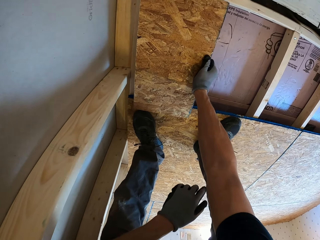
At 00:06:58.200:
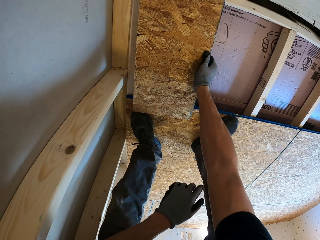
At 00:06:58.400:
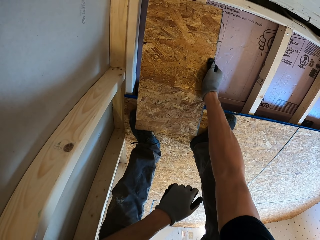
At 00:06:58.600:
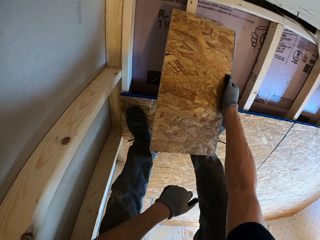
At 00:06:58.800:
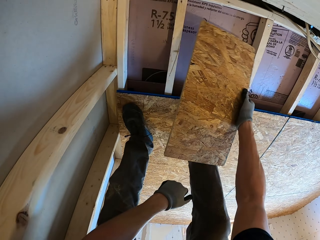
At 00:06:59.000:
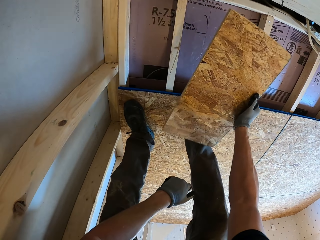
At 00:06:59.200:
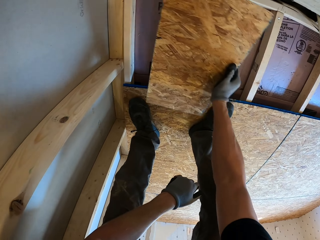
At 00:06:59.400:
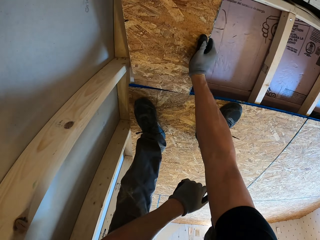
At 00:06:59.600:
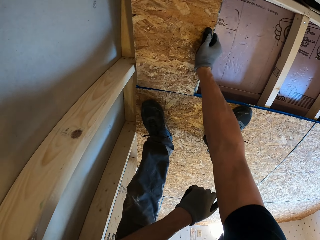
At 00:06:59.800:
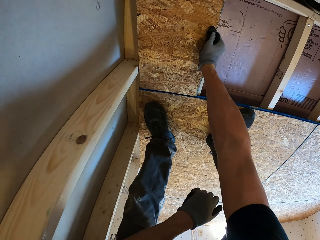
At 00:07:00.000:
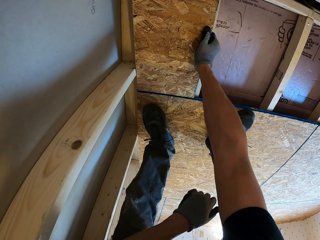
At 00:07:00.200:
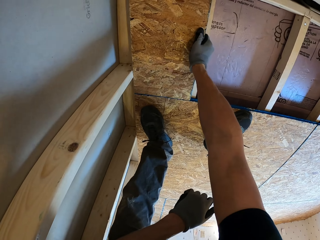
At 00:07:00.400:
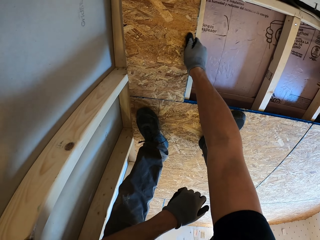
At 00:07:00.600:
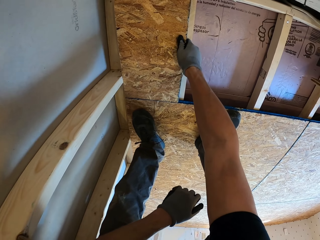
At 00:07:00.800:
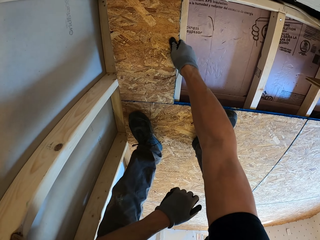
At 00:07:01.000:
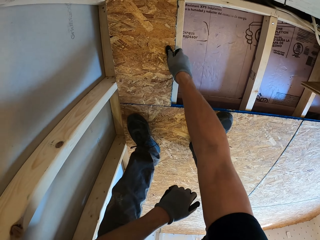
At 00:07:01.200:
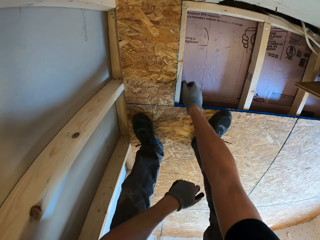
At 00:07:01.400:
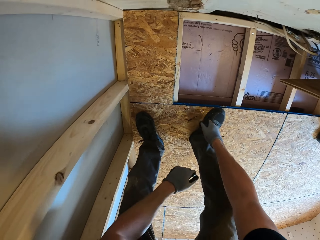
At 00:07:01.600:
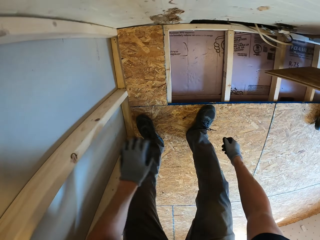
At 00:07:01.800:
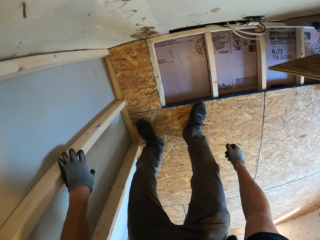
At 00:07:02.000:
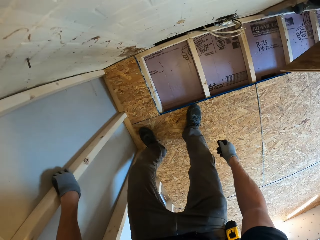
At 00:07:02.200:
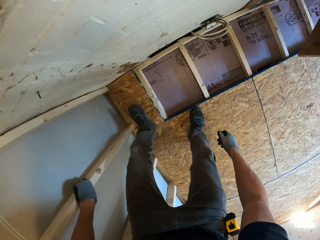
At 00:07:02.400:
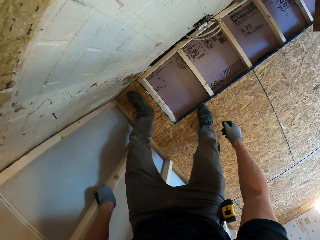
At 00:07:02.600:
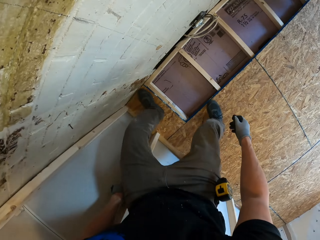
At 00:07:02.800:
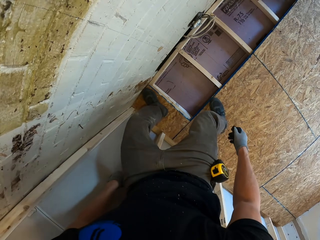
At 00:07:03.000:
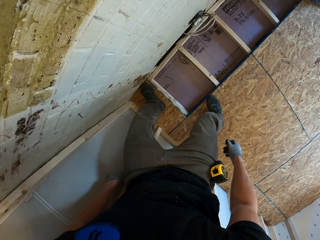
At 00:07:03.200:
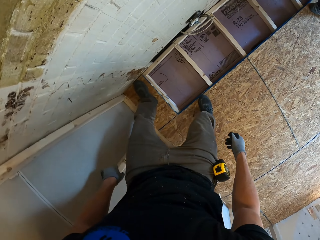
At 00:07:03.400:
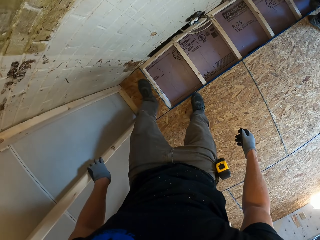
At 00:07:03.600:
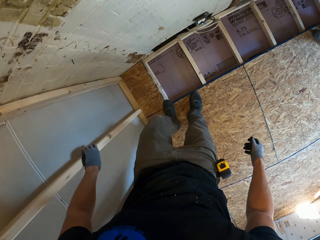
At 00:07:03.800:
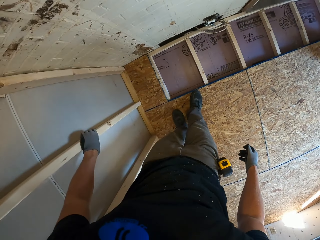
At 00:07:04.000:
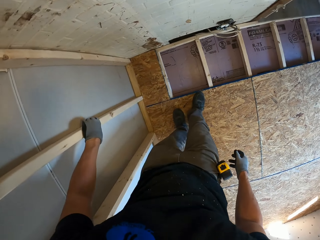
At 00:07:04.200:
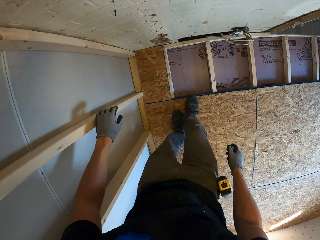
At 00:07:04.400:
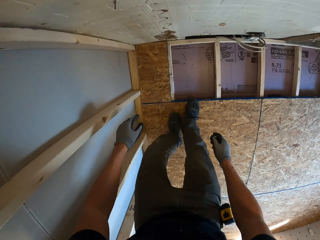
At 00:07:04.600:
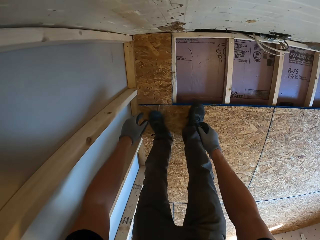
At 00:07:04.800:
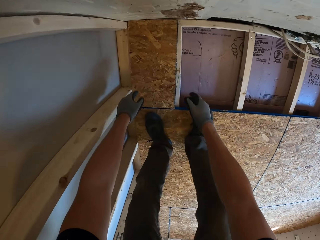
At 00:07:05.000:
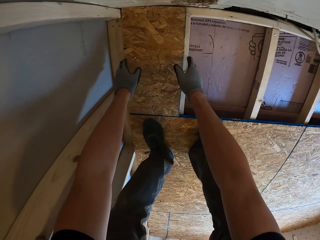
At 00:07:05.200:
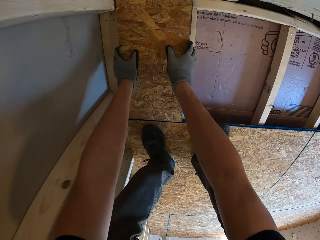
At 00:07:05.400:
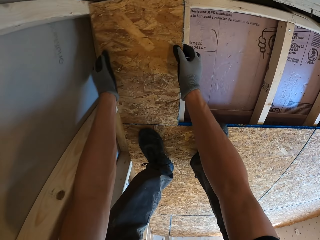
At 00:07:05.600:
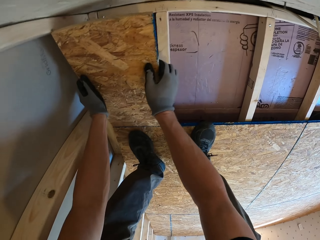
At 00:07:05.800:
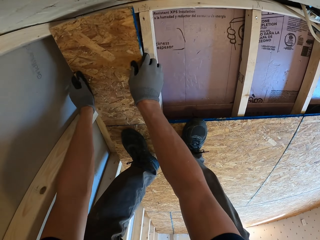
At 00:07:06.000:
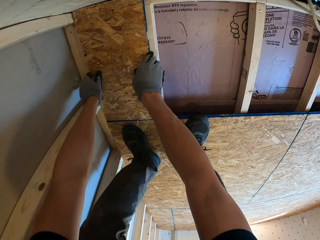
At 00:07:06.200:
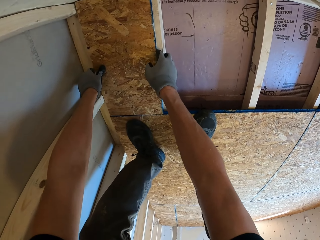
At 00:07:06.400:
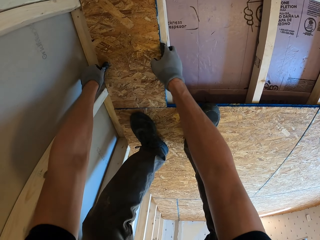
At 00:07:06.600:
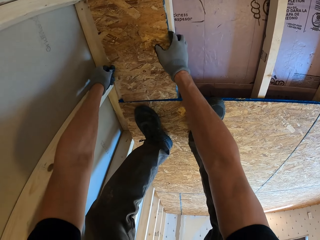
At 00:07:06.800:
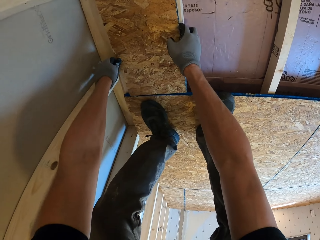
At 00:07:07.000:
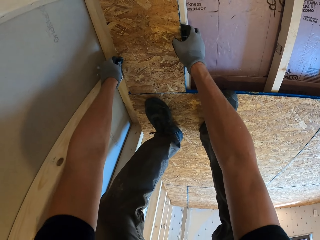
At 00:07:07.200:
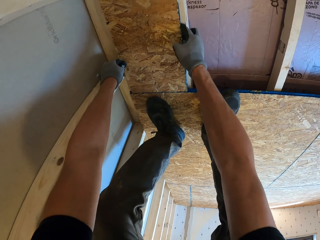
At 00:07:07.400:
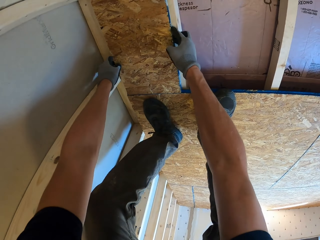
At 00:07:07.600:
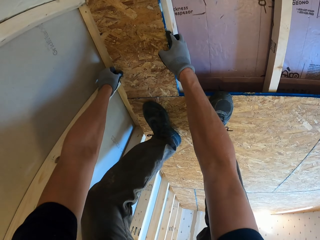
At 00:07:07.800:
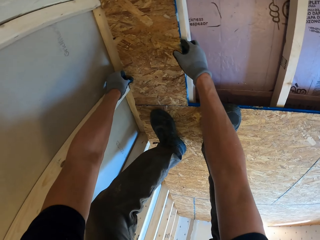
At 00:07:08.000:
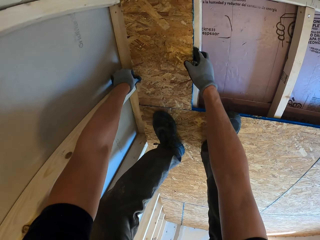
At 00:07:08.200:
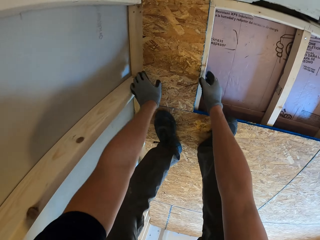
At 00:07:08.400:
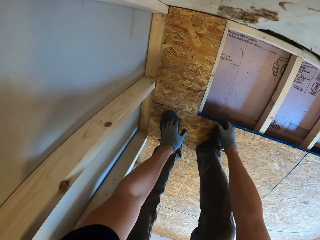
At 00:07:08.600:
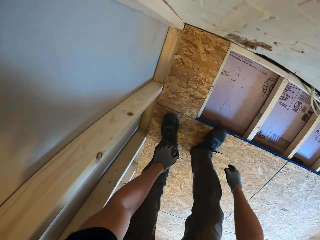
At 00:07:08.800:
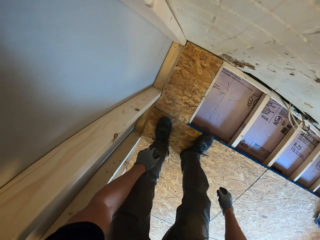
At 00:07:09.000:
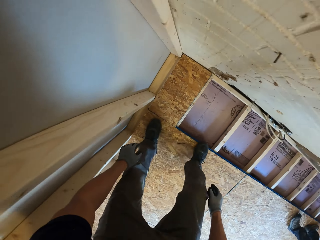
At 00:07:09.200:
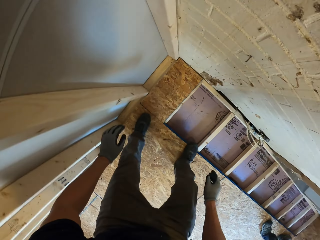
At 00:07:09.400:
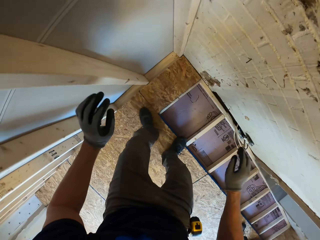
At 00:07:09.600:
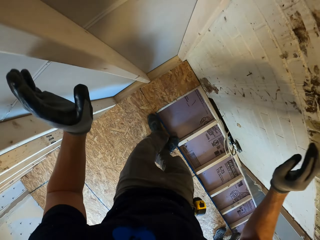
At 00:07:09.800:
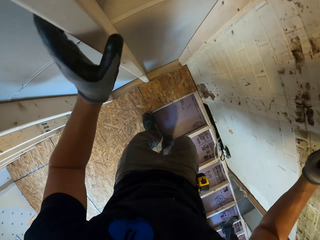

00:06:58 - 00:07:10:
The camera wearer mends the wood. They step on the plywood. They align the plywood.

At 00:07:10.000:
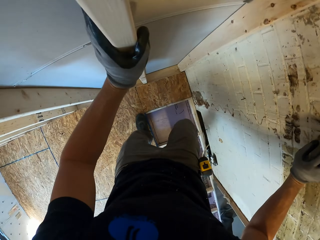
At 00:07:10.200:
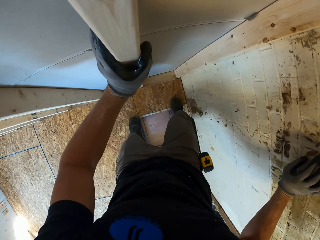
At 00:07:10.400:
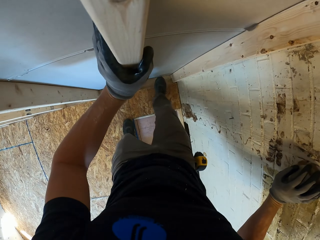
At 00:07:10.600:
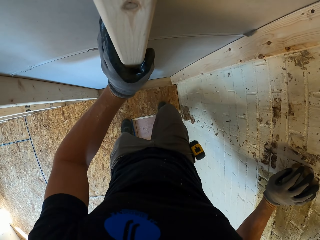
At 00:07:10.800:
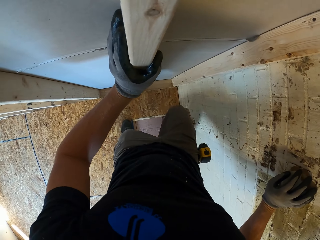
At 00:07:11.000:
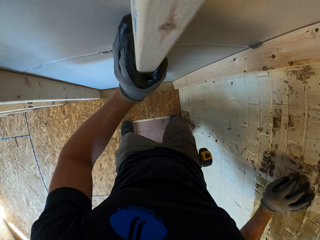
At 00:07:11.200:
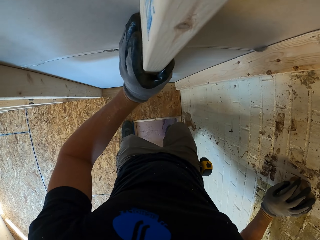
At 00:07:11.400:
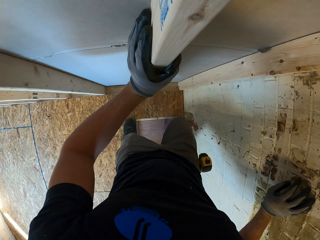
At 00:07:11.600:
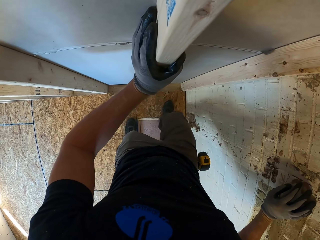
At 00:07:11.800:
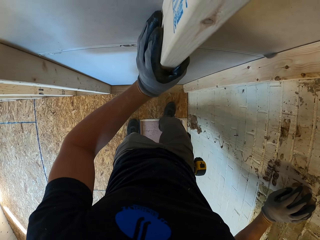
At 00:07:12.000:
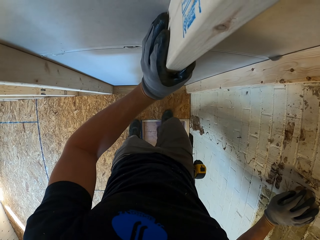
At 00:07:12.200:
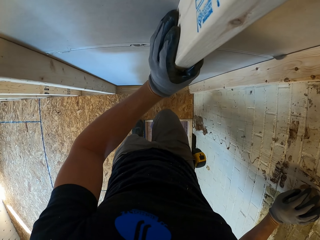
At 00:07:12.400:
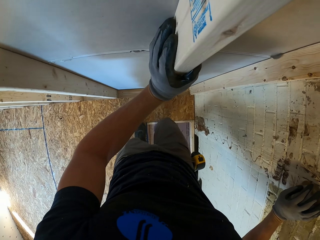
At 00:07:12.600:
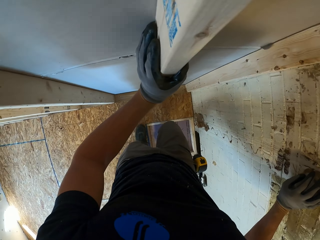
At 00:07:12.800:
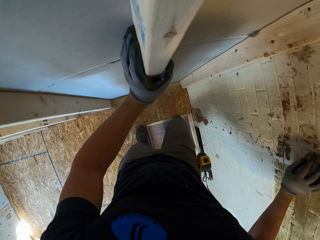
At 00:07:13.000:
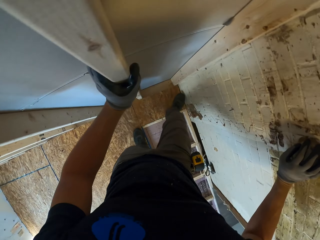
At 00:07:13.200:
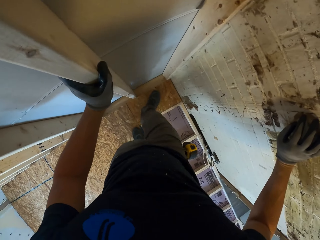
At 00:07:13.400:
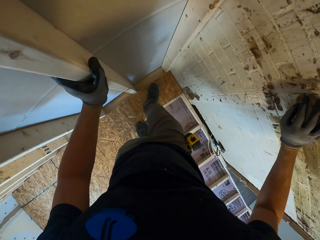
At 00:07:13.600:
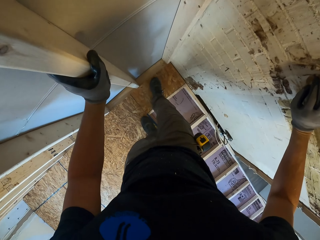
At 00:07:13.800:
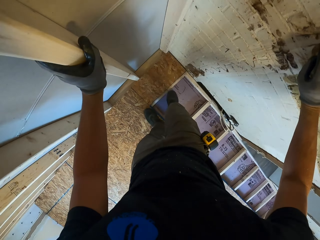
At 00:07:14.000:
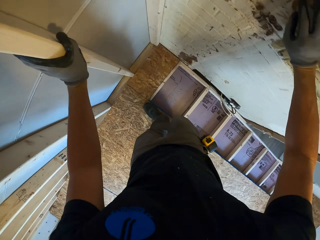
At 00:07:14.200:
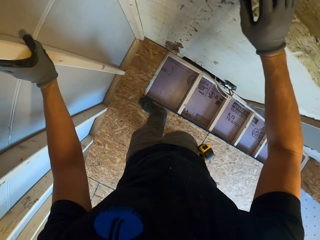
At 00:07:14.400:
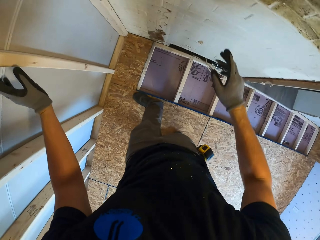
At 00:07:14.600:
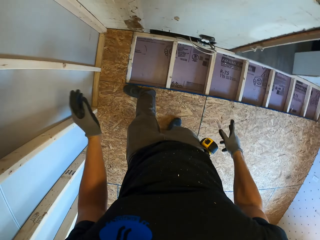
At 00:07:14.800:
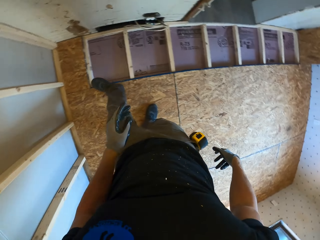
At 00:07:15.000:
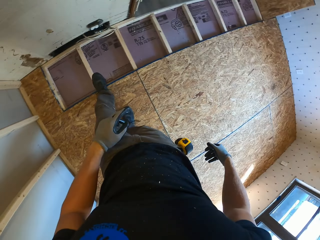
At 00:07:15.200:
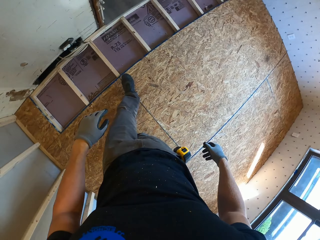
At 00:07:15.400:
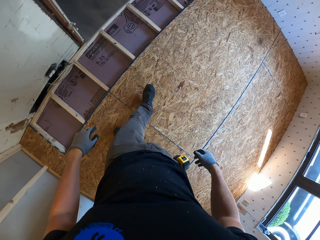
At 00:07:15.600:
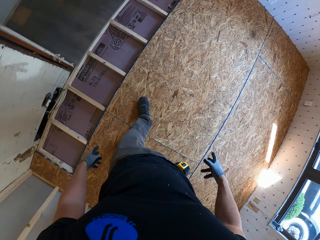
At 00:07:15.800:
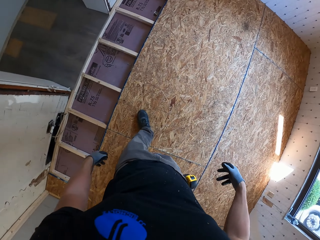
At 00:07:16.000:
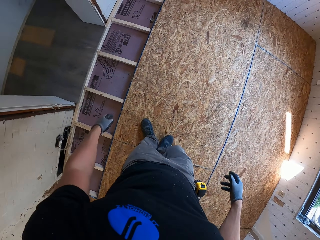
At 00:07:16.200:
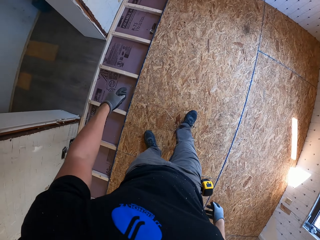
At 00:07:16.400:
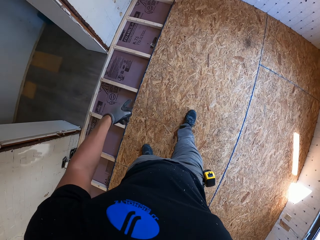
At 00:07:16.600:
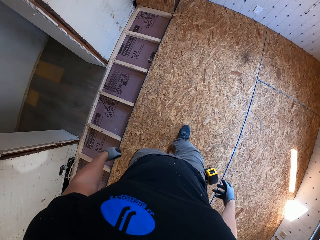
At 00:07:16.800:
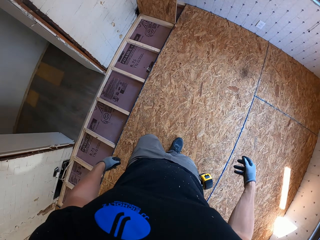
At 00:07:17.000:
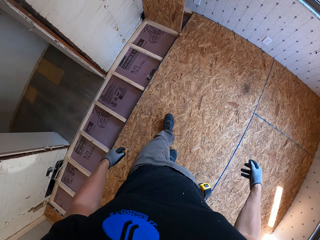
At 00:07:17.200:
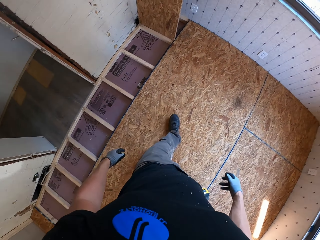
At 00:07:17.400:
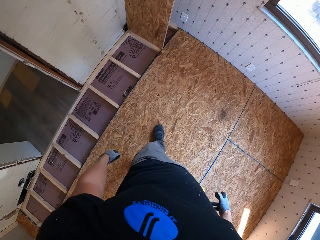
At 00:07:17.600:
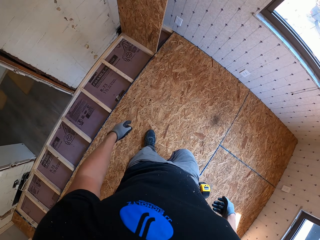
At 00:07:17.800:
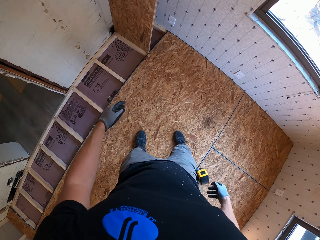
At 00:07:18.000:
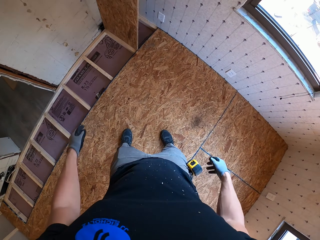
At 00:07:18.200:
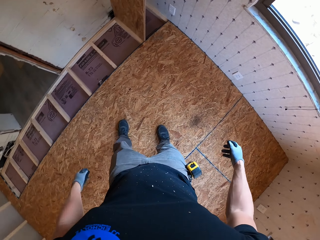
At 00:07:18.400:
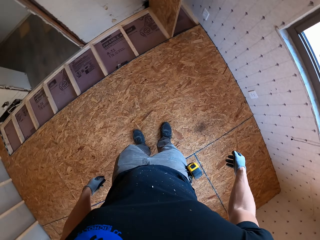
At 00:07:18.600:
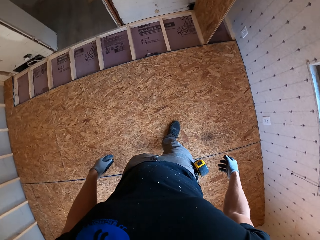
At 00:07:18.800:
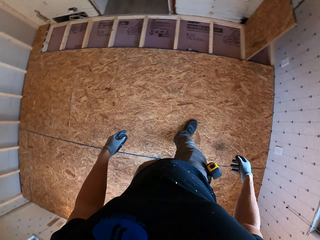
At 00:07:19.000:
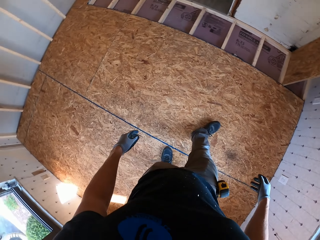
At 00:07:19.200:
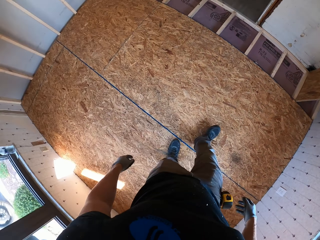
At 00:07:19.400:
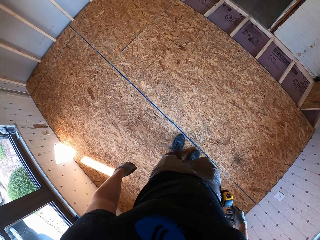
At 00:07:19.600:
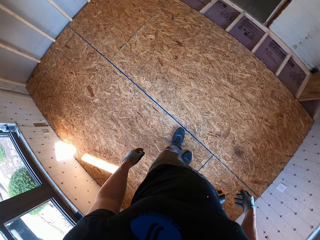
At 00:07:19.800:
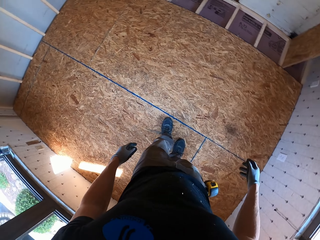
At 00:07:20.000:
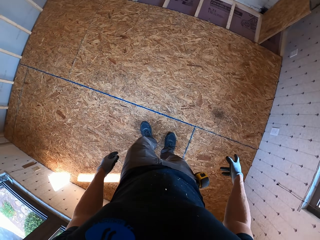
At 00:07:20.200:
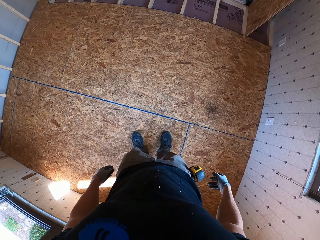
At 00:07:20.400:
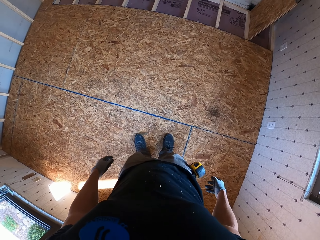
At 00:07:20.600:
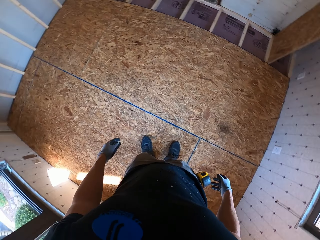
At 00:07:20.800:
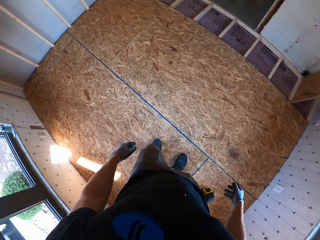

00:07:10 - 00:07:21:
The camera wearer steps on the plywood. They move around the house.
